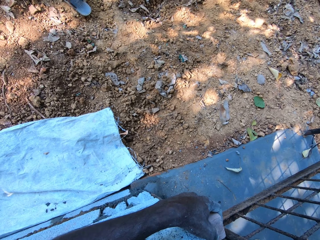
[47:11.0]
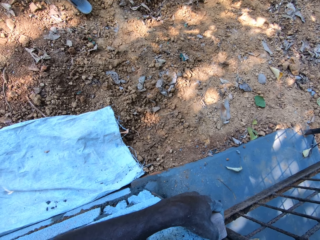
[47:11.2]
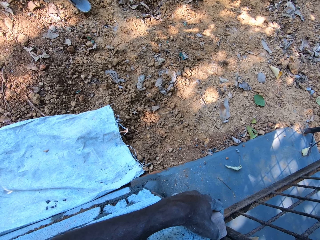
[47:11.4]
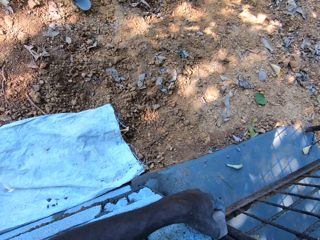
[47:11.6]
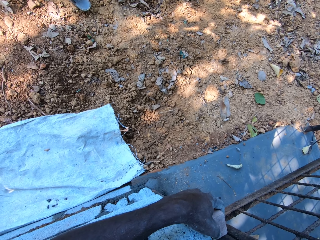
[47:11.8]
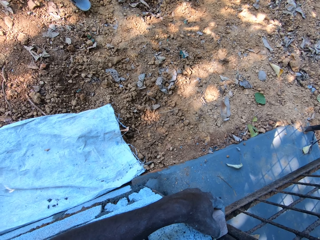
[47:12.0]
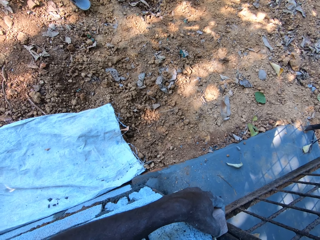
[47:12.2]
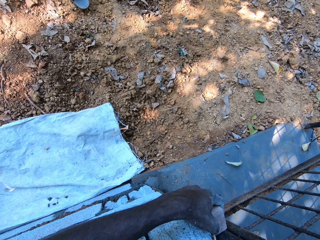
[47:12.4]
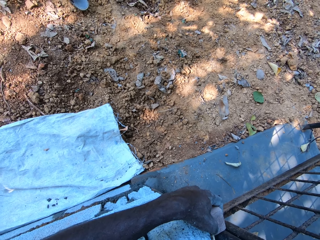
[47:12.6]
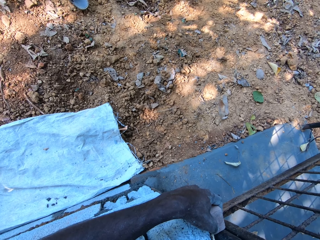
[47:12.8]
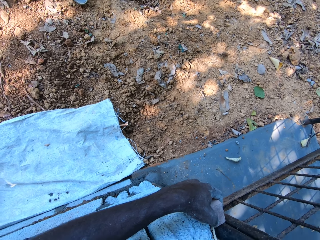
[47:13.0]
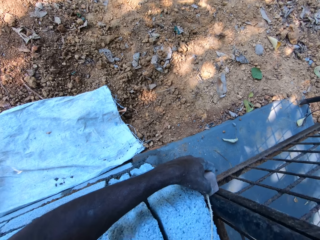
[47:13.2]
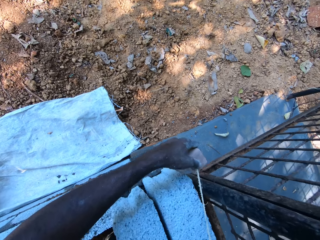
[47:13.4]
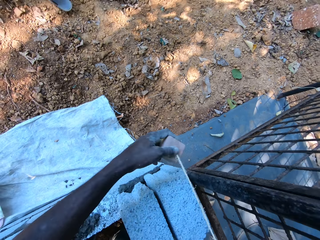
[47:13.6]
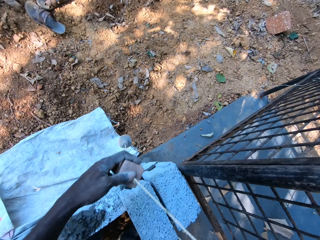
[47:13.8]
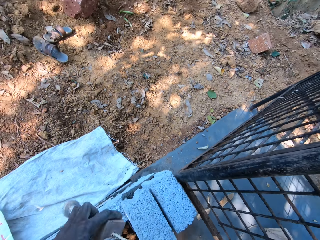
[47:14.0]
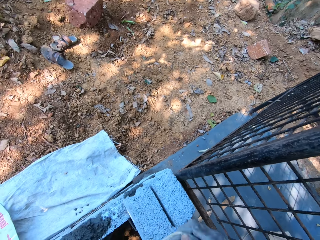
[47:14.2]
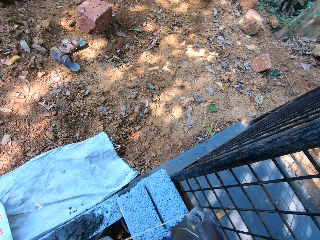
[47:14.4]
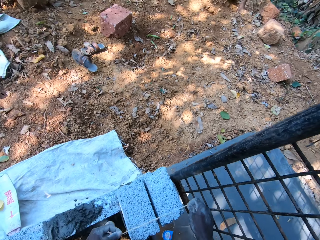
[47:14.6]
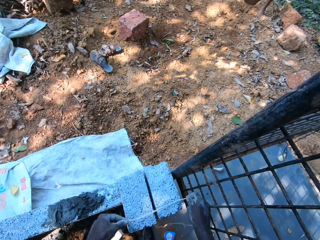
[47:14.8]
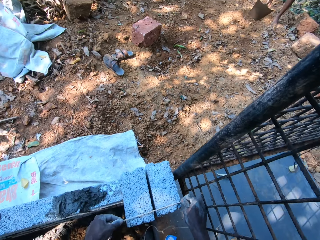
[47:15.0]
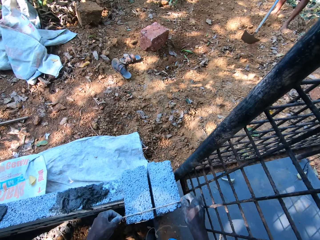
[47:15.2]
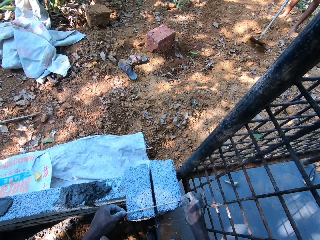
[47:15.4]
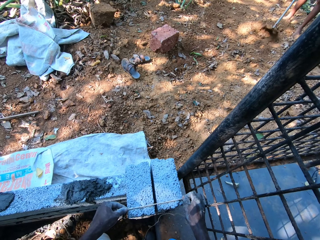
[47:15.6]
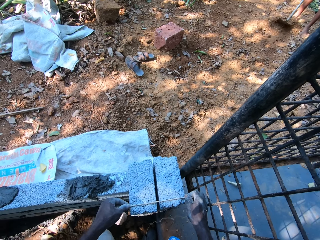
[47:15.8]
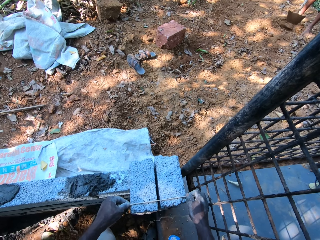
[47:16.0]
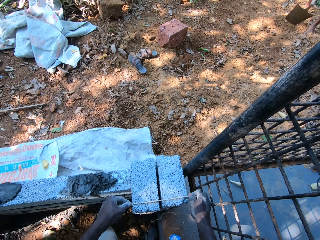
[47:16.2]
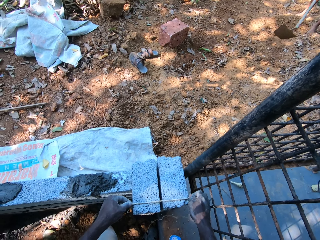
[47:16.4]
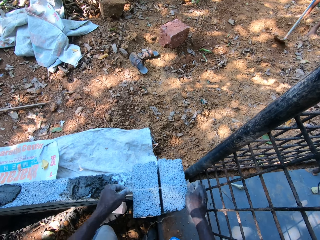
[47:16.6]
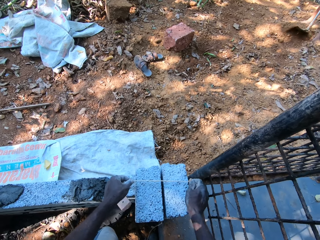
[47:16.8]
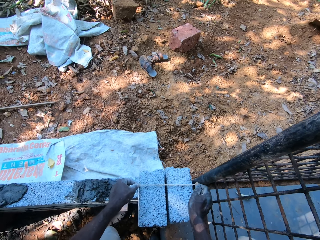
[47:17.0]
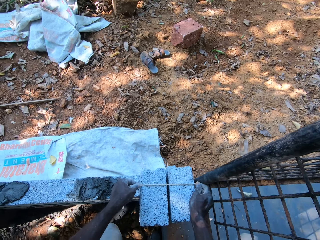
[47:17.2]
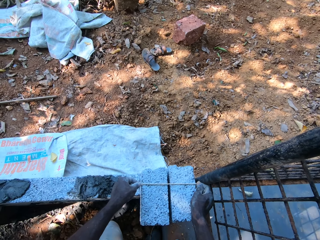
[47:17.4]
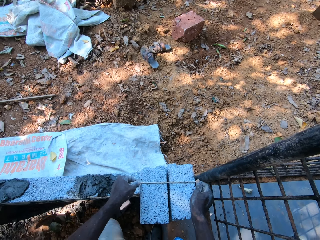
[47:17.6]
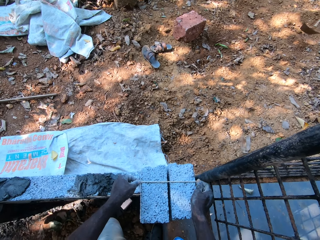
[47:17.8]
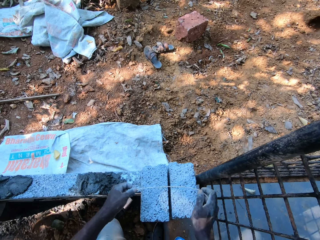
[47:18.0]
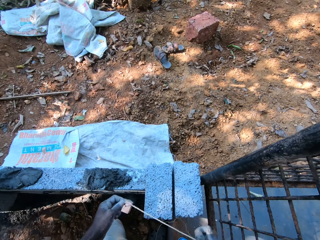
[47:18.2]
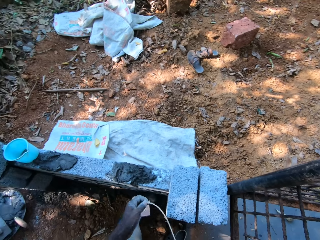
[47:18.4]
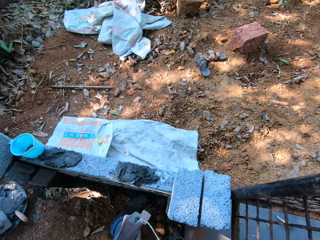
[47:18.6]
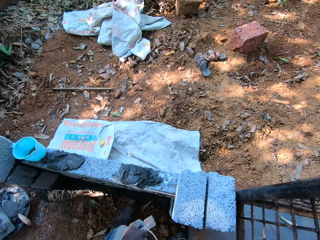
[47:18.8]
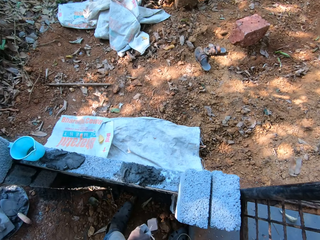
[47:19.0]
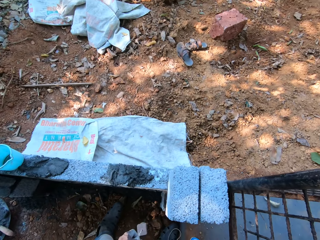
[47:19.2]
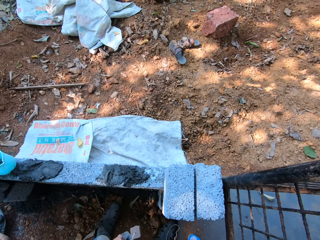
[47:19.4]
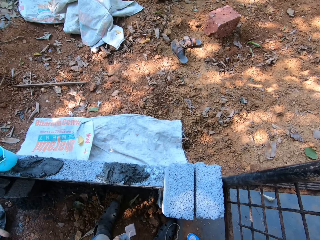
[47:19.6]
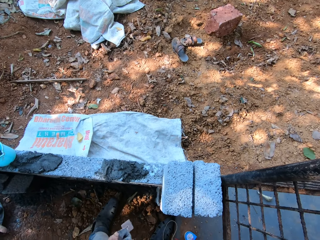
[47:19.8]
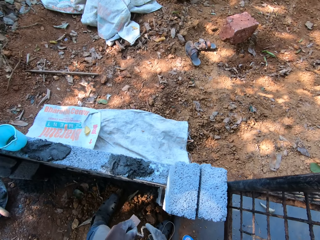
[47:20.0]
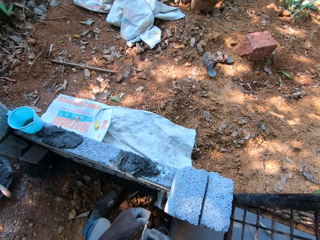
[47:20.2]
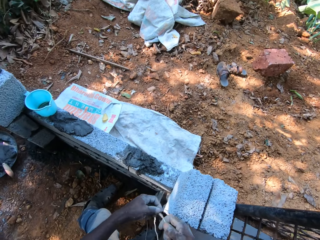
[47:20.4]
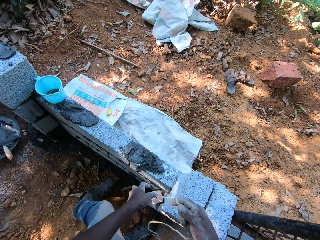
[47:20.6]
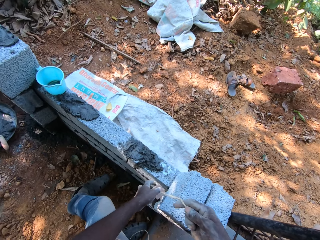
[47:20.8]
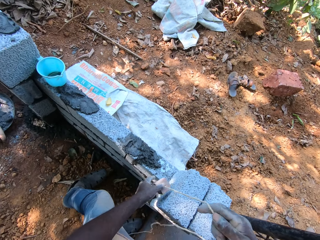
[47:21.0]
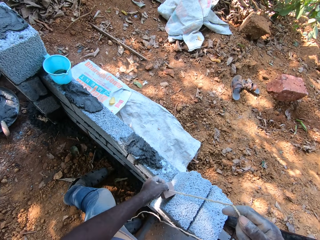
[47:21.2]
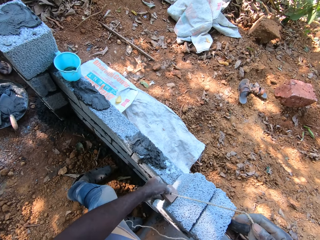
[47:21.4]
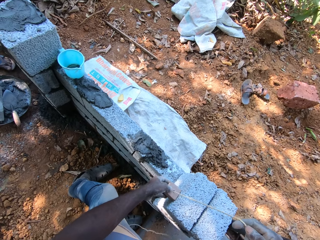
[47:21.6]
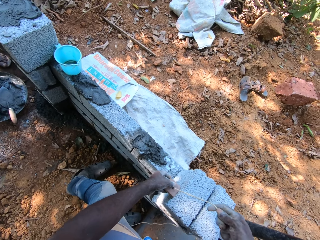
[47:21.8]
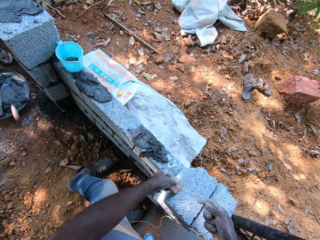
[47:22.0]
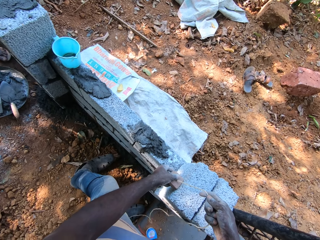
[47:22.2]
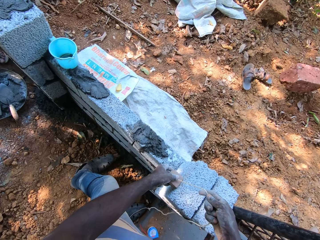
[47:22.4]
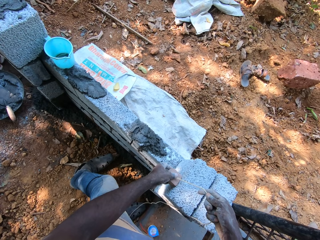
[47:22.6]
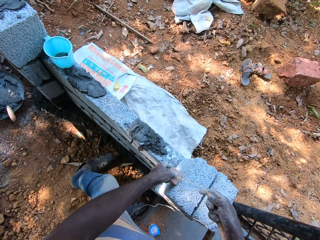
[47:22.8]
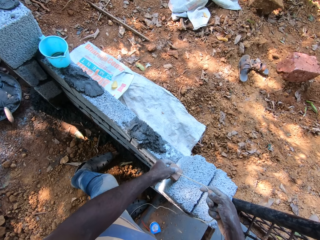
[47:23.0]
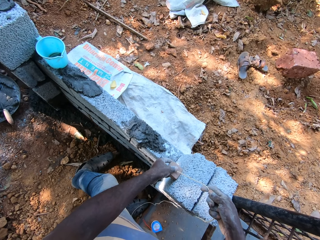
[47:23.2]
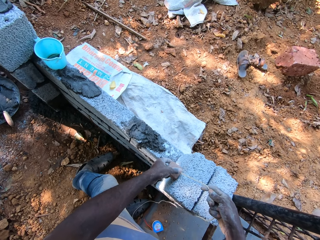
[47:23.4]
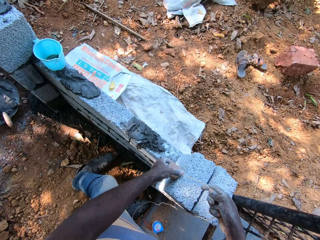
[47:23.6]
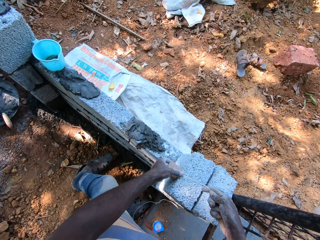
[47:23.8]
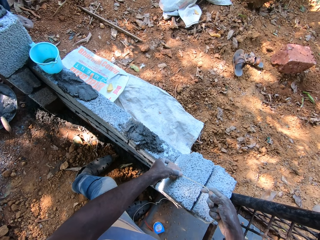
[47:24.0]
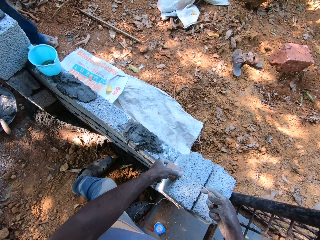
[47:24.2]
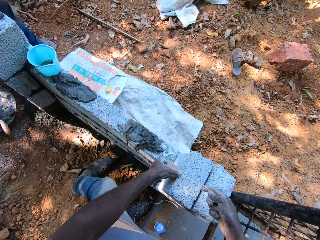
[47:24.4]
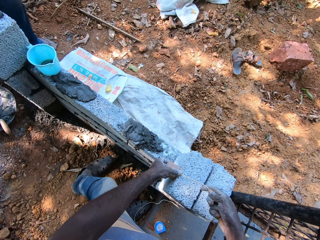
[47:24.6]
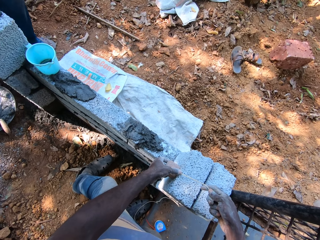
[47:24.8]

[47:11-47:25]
The camera wearer removes a plumb bob from the concrete brick. They measure the vertical line of the brick with the plumb bob. They remove the plumb bob from the concrete brick. They measure the vertical line of the brick with the plumb bob.

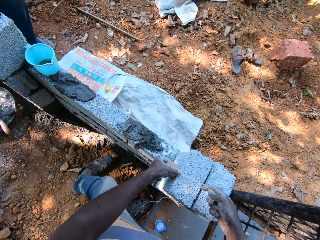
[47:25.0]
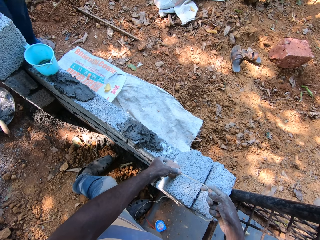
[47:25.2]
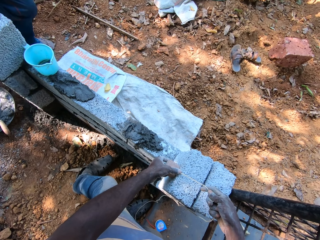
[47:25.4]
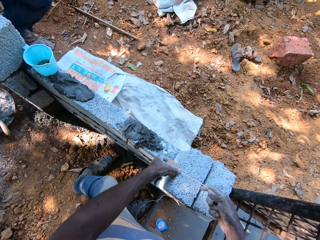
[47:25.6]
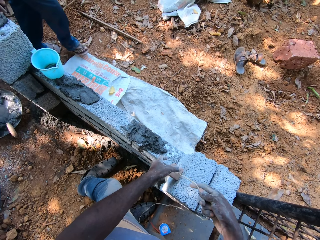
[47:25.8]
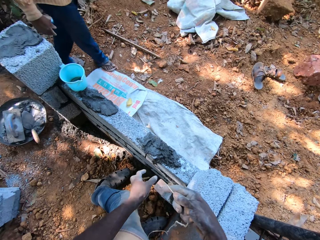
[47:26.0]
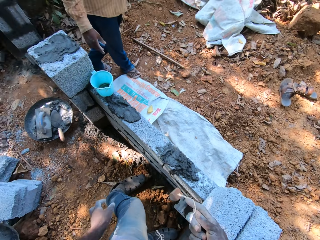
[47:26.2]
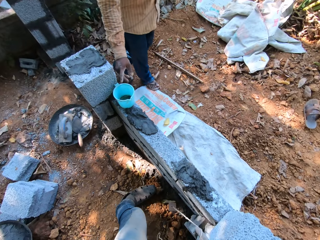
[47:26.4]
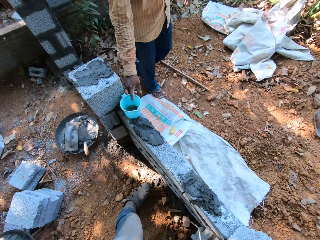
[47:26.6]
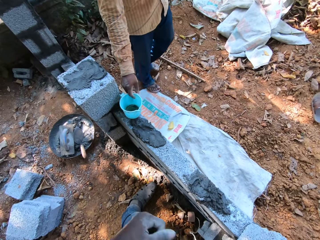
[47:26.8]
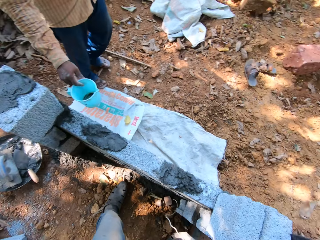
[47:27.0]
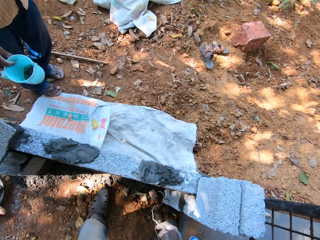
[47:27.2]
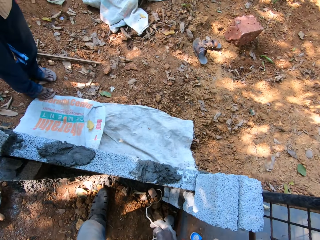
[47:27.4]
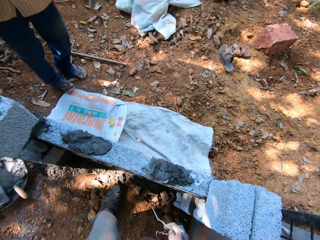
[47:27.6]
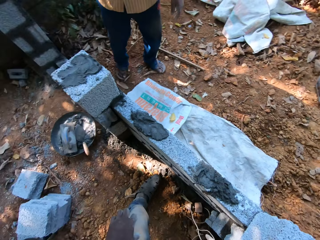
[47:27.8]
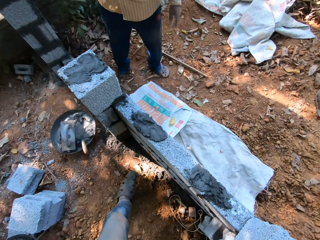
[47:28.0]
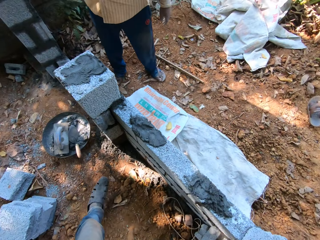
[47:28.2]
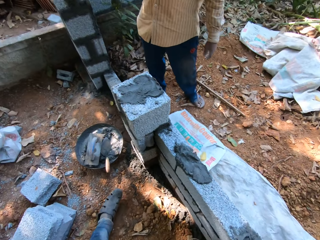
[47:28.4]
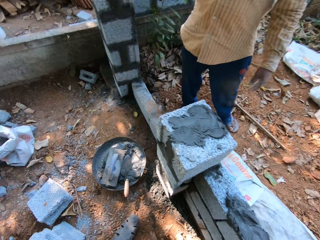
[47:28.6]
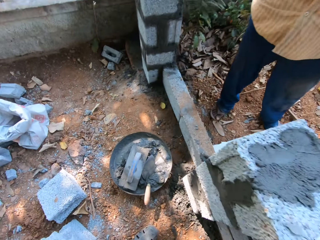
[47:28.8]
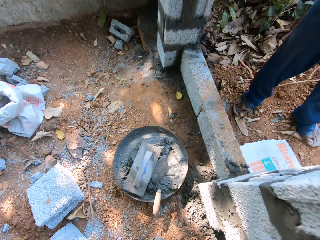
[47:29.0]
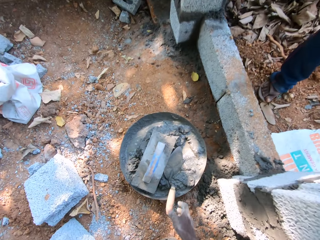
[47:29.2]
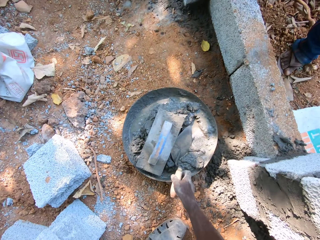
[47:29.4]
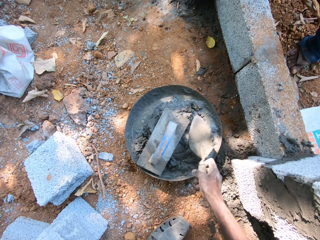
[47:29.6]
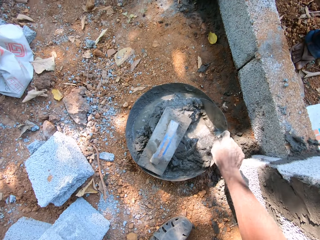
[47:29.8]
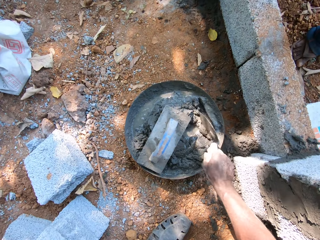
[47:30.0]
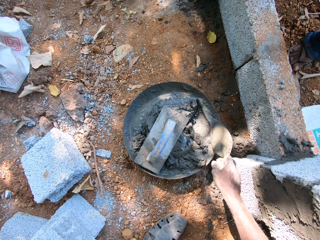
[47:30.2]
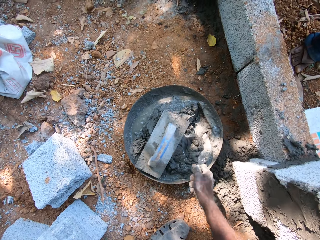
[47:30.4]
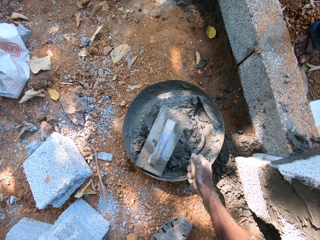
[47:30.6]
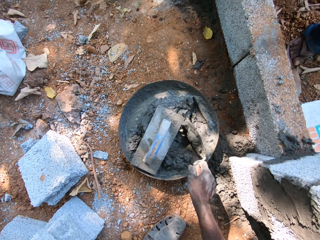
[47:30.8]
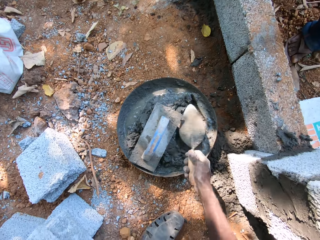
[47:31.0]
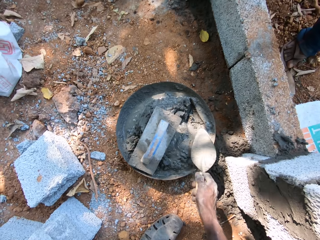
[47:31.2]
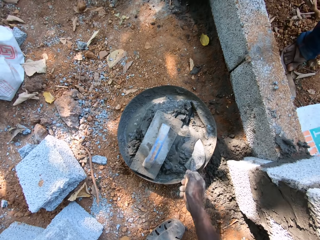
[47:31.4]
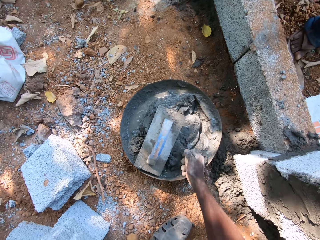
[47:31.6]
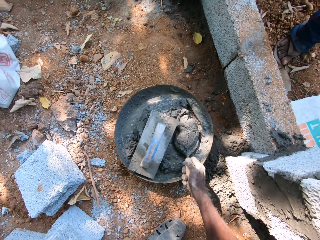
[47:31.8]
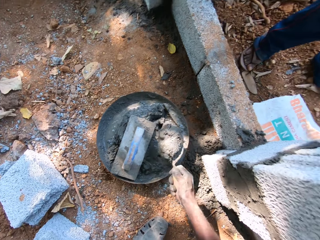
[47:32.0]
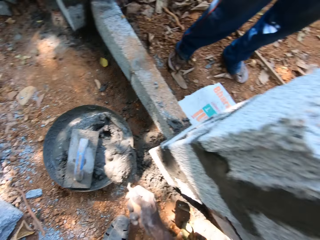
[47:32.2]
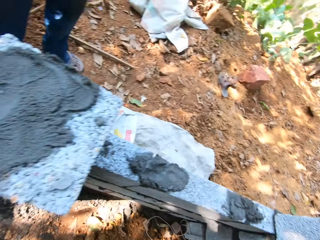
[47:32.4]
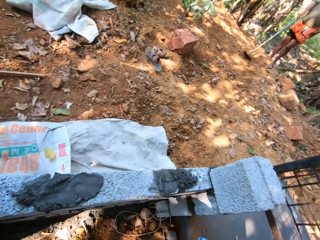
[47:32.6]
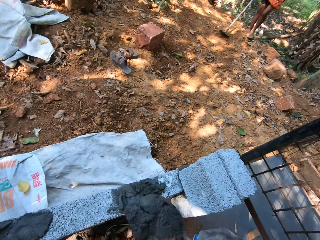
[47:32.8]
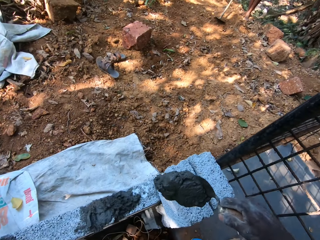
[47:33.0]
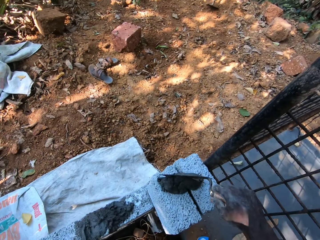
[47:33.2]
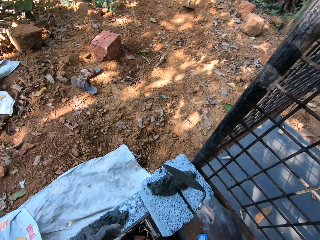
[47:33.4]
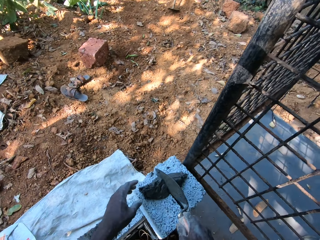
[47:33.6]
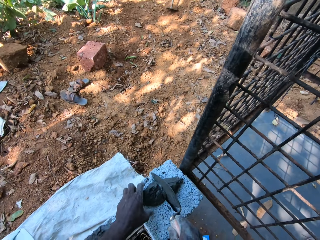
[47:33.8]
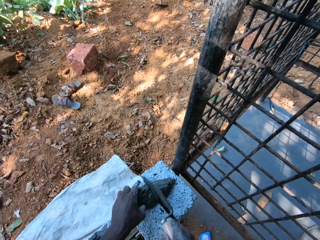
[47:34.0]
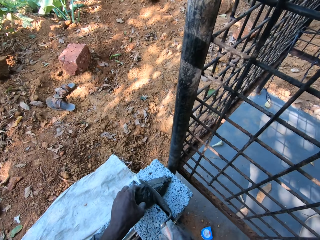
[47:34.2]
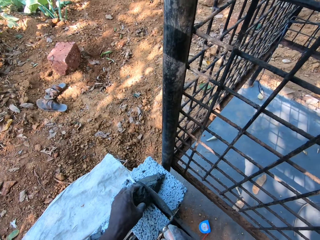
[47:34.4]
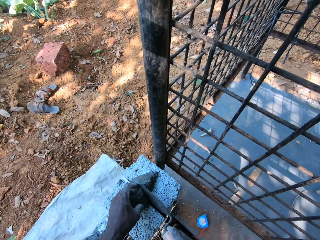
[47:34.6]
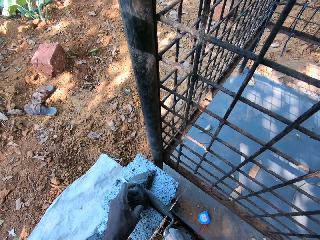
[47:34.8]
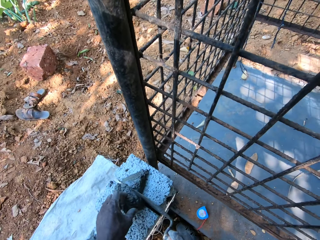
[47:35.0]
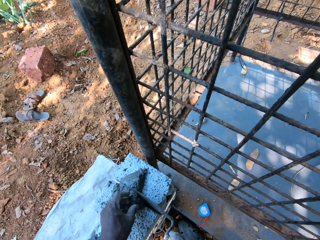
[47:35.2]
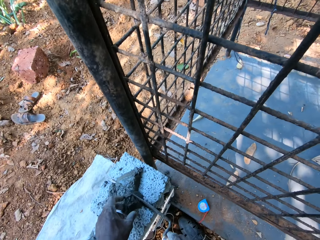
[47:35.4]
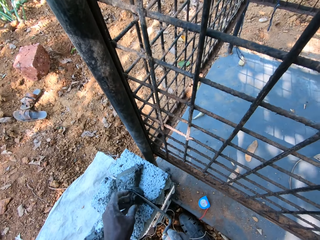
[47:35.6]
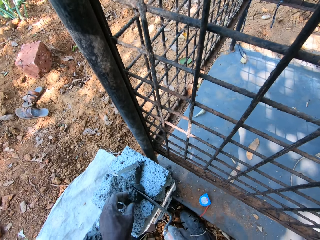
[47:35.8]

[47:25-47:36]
The camera wearer puts the plumb bob down. A man picks up a cup on the wall with his right hand. The camera wearer picks up a hand trowel in a tray on the ground with his right hand. He mixes the concrete or cement on the tray on the ground with the hand trowel in his right hand. He packs the concrete from the tray on the ground with the hand trowel in his right hand. He drops the concrete in the hand trowel on the concrete block on the wall with his right hand. He chops the concrete on the concrete block on the wall with the hand trowel in his right hand. He puts the cement between the concrete bricks with a trowel.
